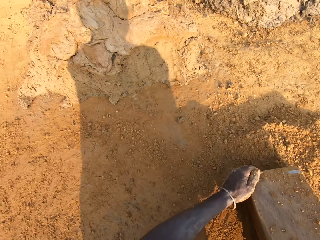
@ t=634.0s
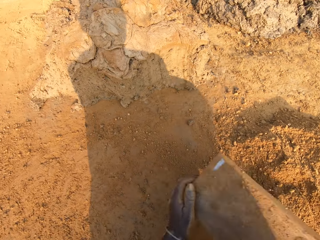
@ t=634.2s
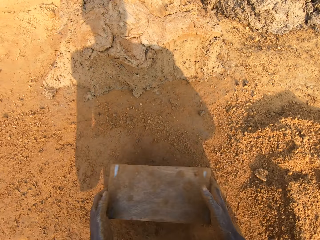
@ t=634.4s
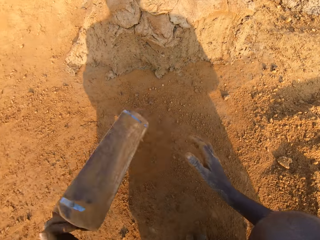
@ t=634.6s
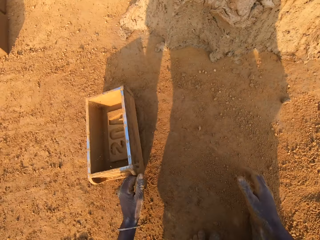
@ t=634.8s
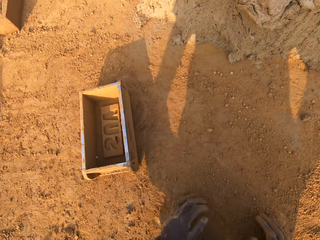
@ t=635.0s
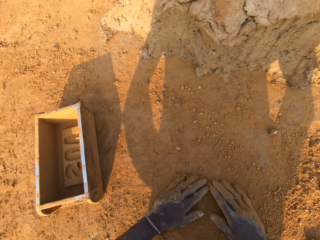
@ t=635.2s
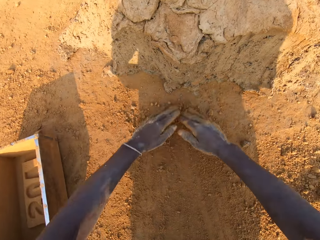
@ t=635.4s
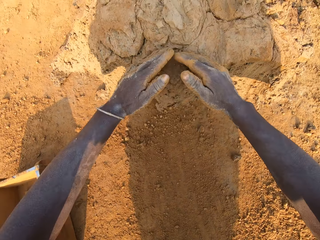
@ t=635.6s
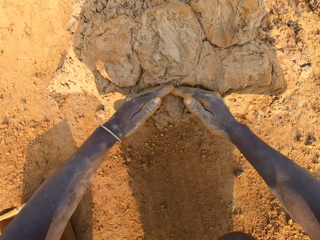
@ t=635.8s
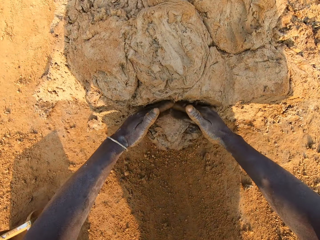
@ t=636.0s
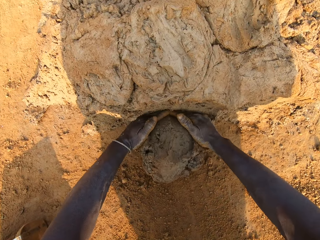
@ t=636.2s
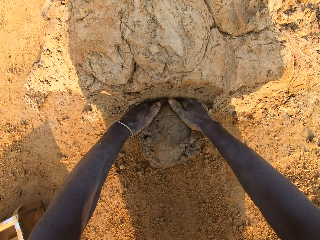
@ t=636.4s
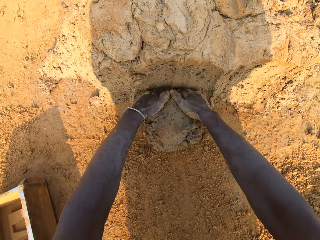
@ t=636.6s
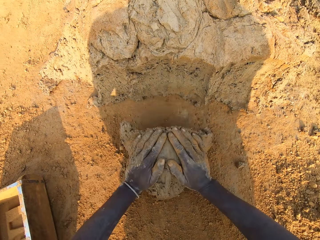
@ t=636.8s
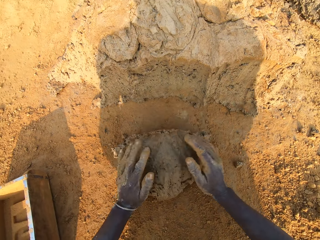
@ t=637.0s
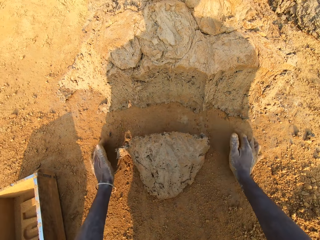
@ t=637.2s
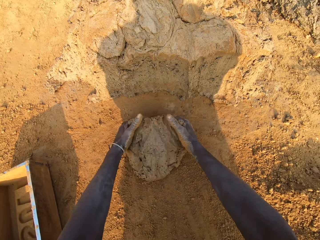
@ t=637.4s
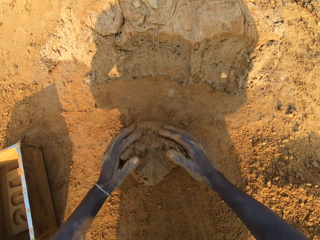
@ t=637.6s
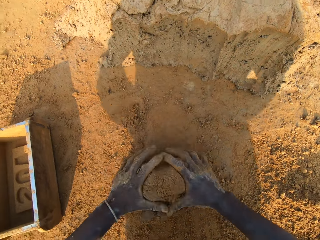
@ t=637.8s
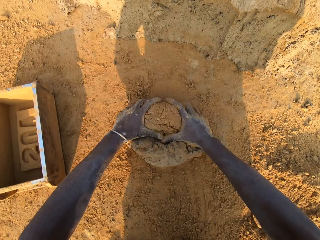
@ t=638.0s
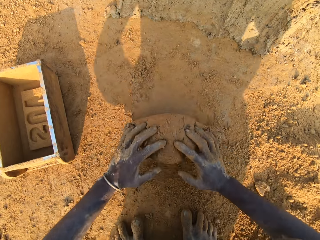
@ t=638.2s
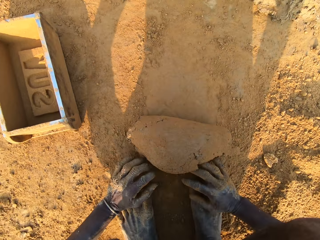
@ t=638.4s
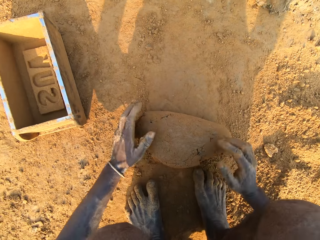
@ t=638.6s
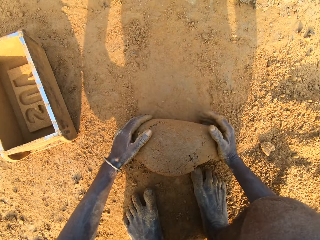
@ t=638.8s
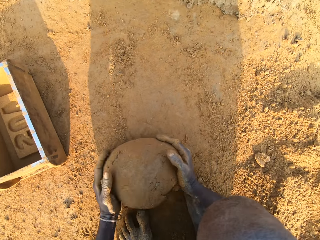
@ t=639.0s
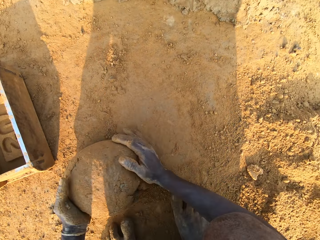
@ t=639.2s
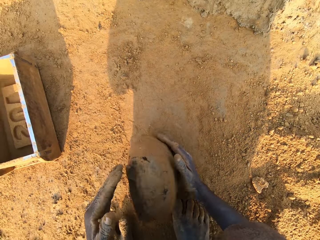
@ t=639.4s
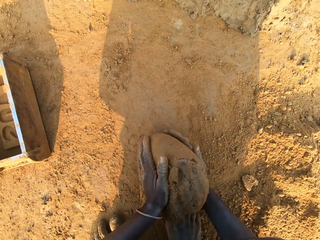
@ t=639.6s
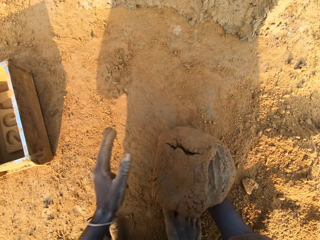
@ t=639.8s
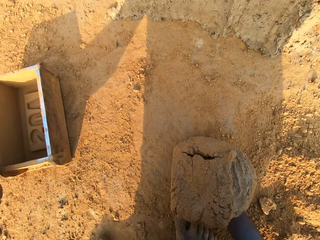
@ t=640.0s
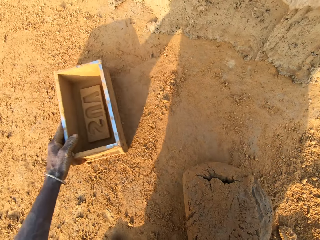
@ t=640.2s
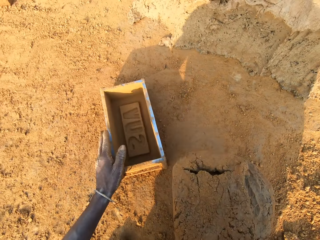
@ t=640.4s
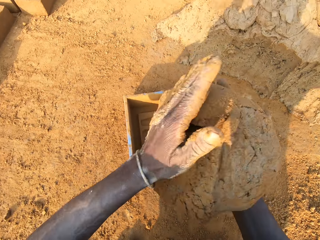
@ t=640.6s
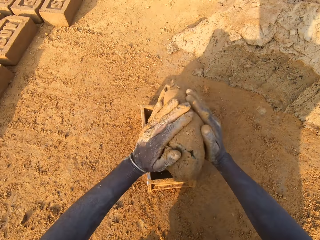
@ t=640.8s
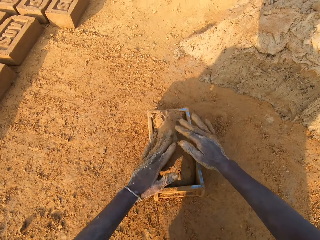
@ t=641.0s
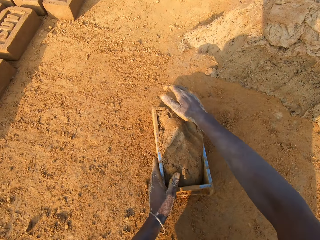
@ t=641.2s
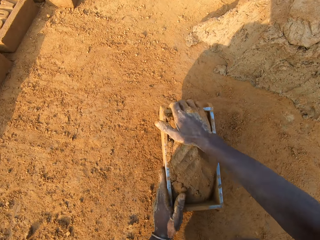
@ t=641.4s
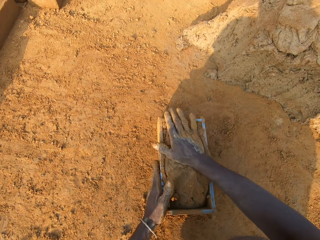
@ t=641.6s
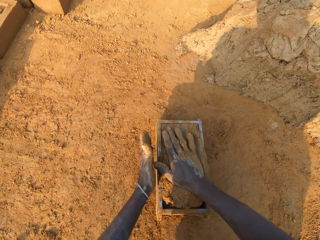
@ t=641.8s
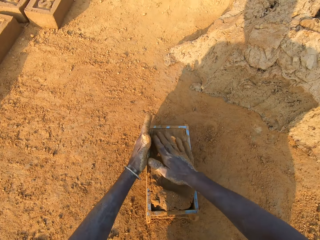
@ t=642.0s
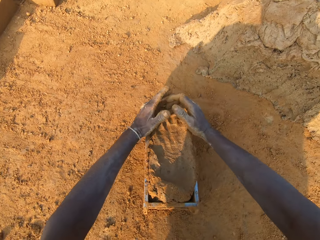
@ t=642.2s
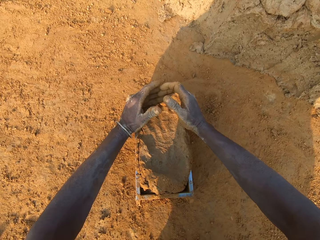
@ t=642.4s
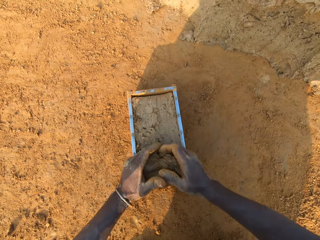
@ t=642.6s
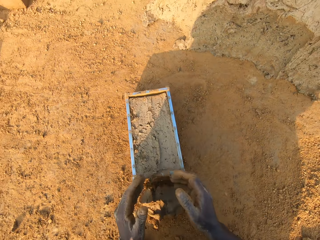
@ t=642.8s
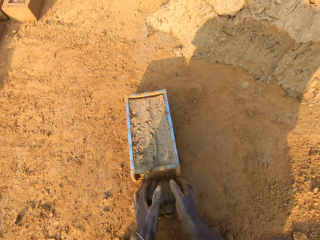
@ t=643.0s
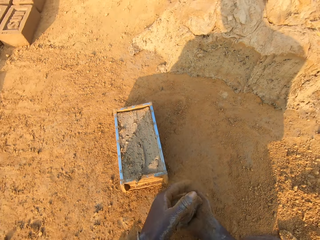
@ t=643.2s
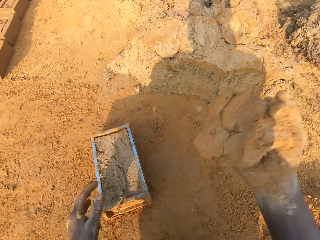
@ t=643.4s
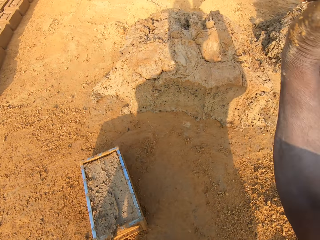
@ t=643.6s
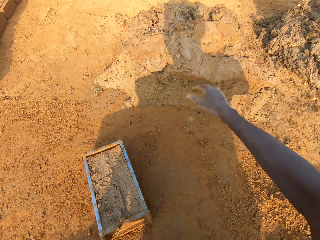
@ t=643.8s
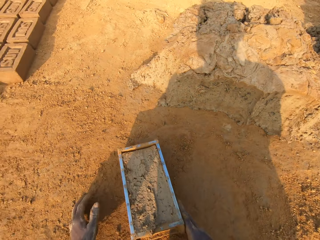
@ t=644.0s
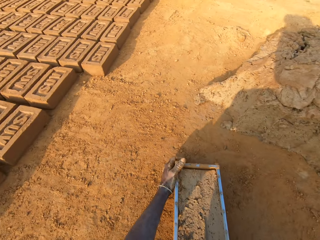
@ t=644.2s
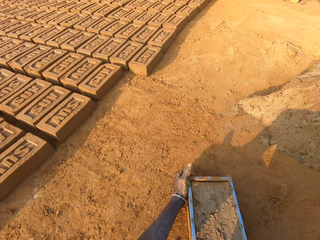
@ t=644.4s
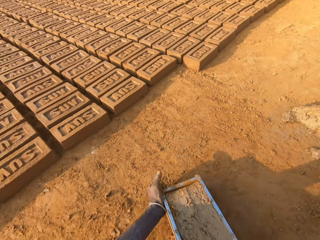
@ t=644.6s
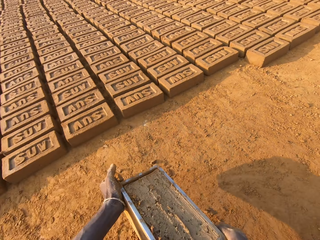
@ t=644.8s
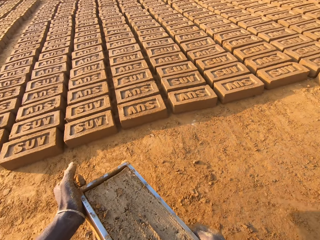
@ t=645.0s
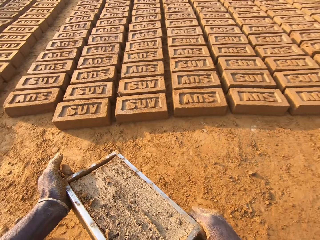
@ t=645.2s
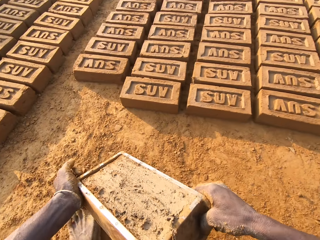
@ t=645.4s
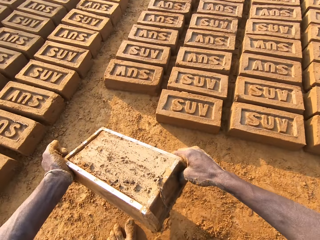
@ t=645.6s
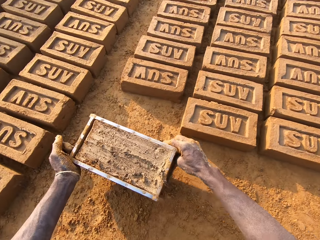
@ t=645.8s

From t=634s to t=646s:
The camera wearer removes the sand from the iron brick mold. He pours the soil down. He drops the iron brick mold on the ground. He cuts a portion of the concrete from the heap of concrete on the ground with his two hands. He takes the mud. He mixes the concrete on the ground with his hands. He moulds the mud. He shifts the iron brick mold on the ground with his left hand. He drops the concrete in his hand in the iron brick mold. He removes the excess concrete from the iron brick mold. He drops the excess concrete on the heap of concrete on the ground. He carries the iron brick mold from the ground with his hands.

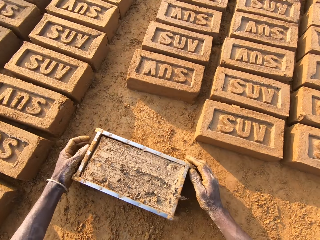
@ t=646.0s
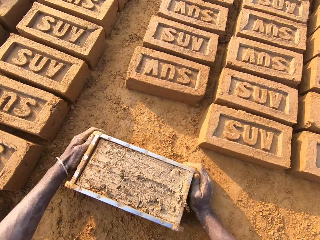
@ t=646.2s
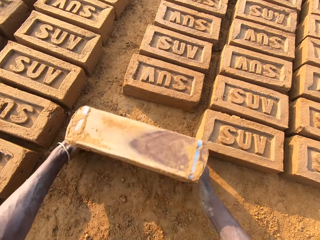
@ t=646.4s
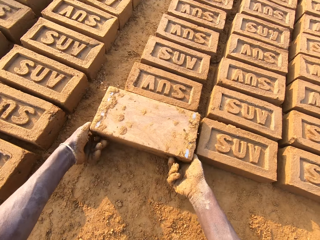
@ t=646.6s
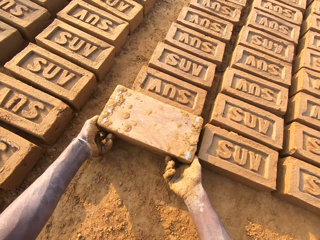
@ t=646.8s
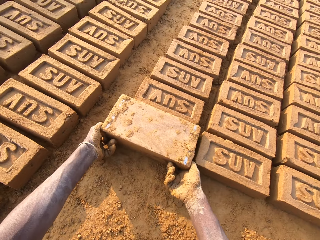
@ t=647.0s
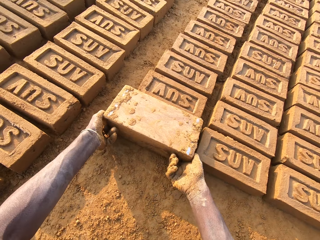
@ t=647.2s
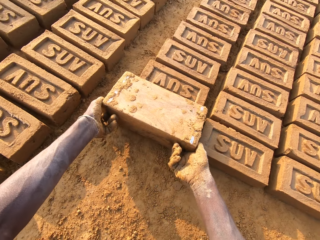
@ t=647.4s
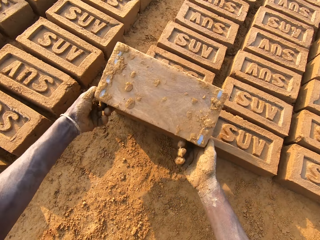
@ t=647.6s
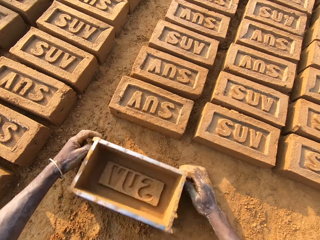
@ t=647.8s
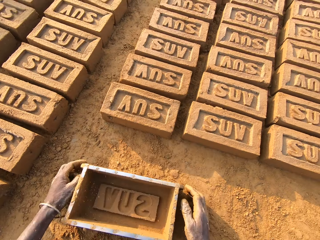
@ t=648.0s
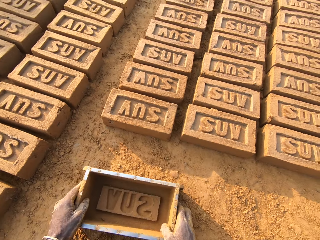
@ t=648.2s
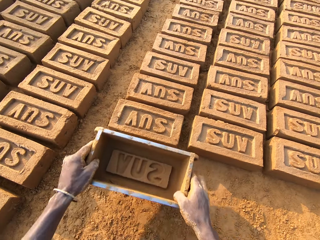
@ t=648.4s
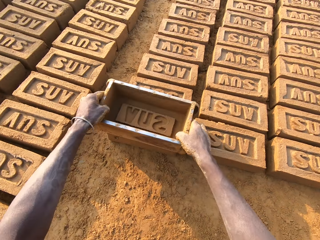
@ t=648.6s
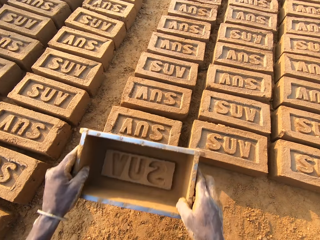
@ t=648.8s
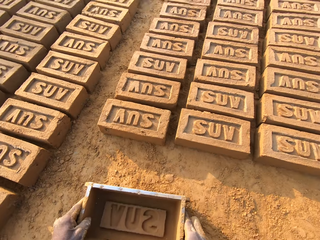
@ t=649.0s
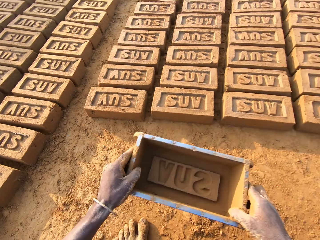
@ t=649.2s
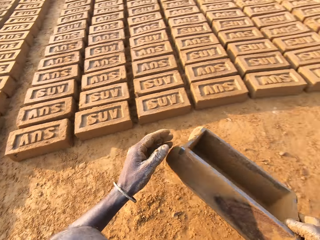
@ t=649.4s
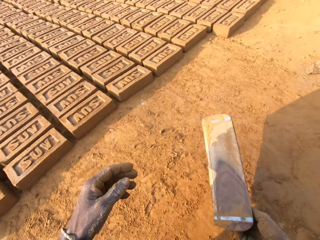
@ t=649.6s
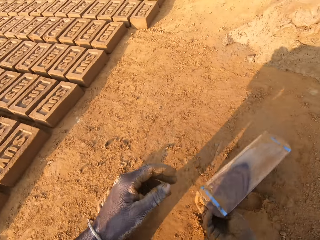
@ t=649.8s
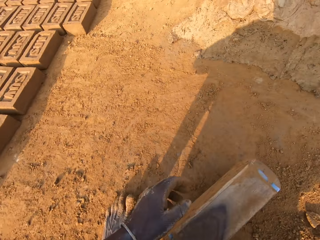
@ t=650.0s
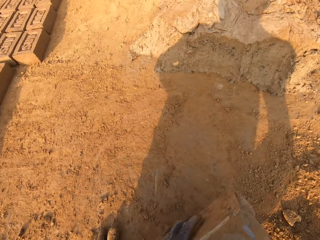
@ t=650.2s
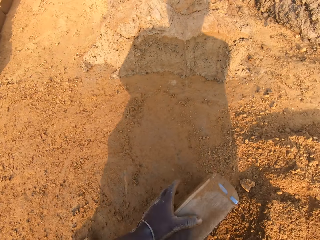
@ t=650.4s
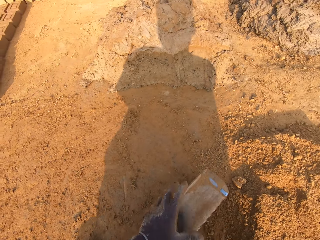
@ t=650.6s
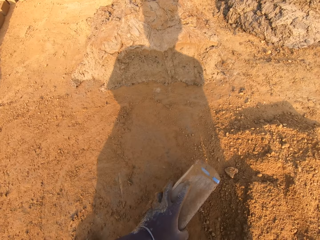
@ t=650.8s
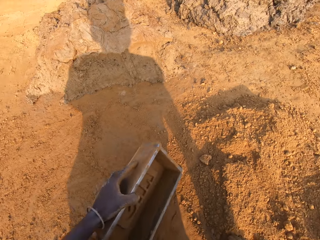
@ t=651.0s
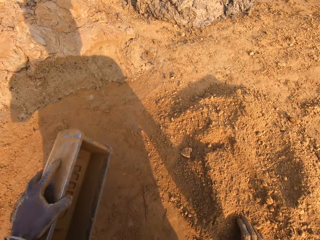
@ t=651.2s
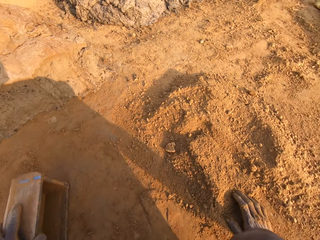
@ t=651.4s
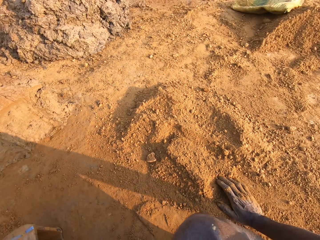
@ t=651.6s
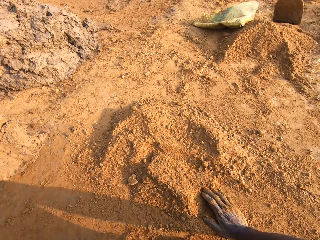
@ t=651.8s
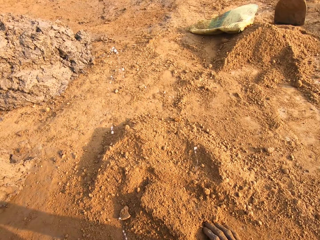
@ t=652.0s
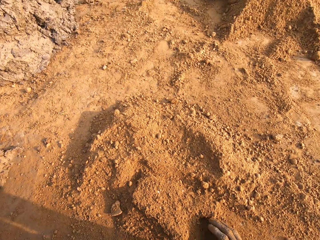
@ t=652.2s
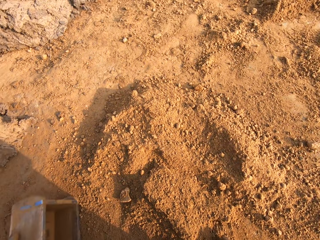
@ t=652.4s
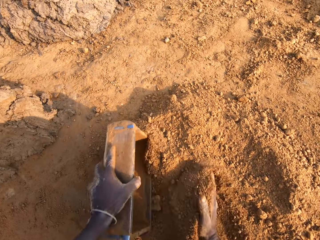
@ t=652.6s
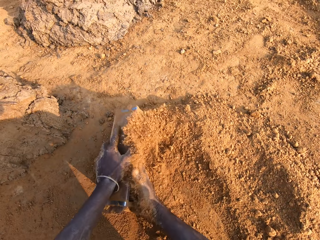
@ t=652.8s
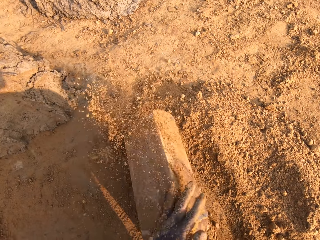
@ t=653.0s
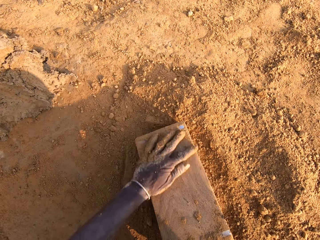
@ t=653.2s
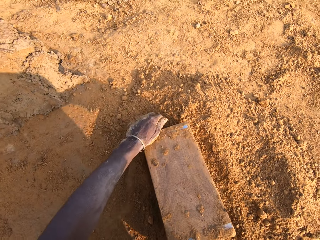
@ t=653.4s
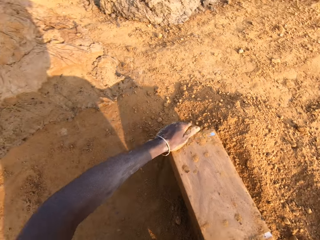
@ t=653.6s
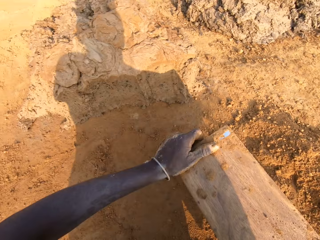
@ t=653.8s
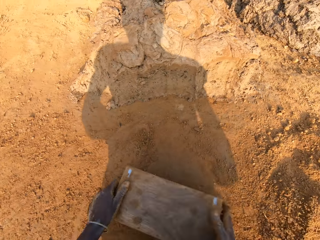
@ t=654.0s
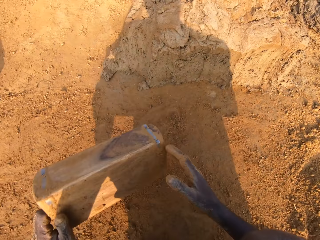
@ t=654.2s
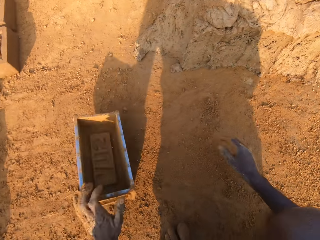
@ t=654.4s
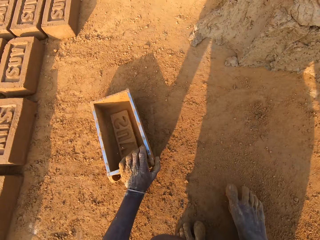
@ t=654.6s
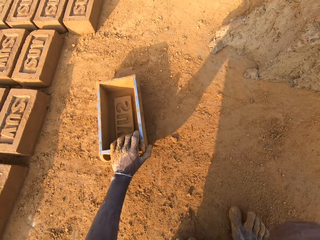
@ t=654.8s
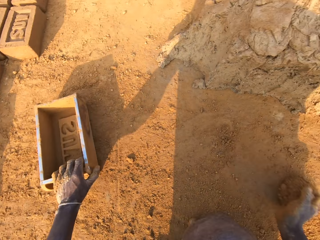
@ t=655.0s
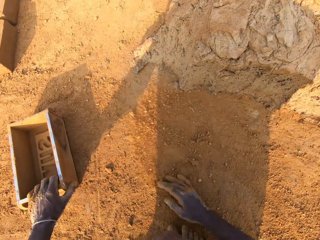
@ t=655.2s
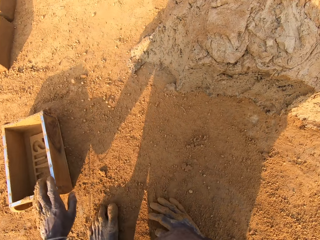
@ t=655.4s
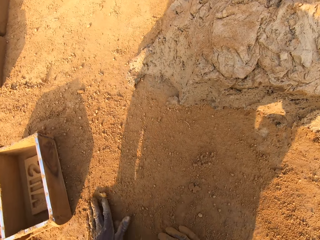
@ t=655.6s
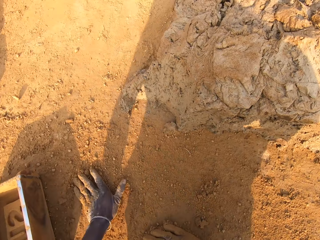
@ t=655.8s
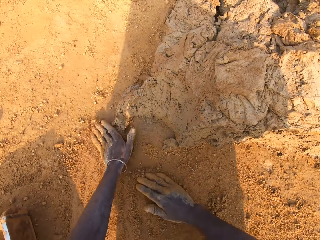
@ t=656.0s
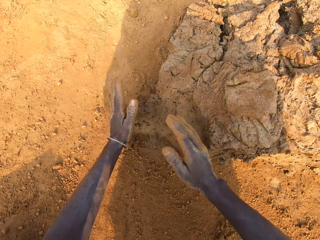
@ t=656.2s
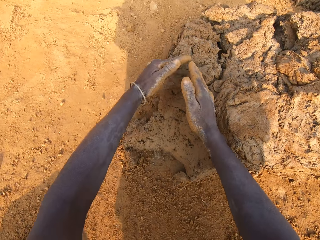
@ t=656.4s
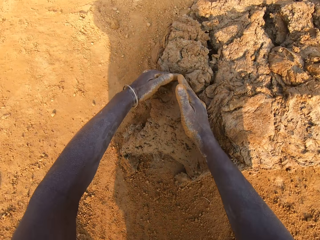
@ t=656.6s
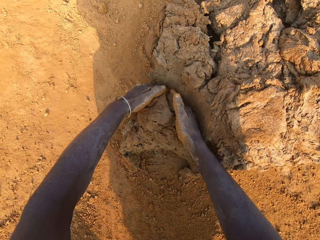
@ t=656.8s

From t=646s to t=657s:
The camera wearer drops the iron brick mold beside other bricks on the ground. He puts down the brick. He turns the iron brick mold on the ground. He drops the iron brick mold on the ground. He hits the brick with the iron brick mold in his hands. He drops the iron brick mold on the ground. He spits on the ground. He pours sand or soil into the iron brick mold with his right hand. He pours the soil down. He removes the sand from the iron brick mold. He drops the iron brick mold on the ground.
